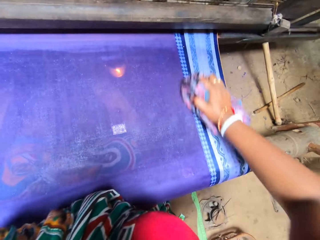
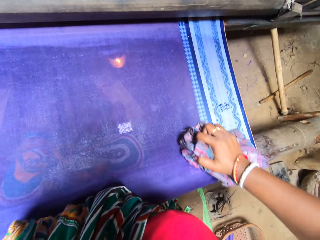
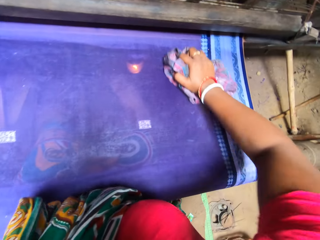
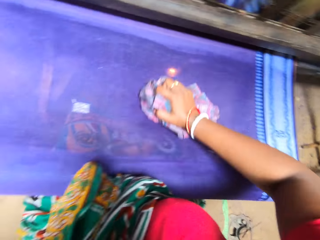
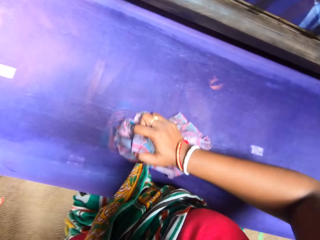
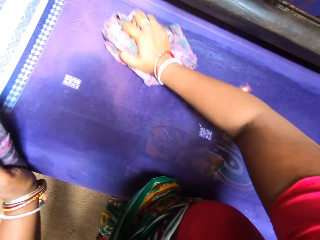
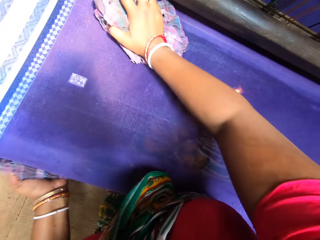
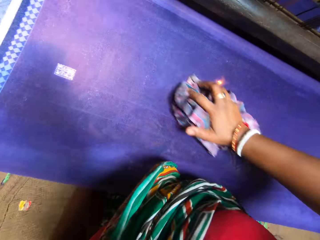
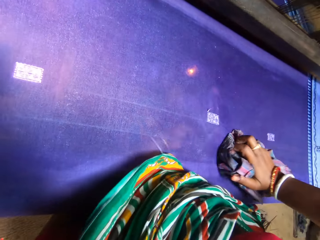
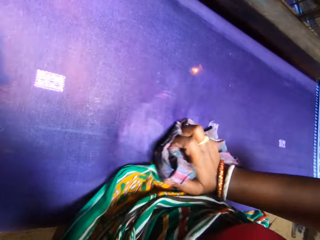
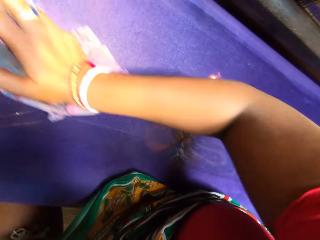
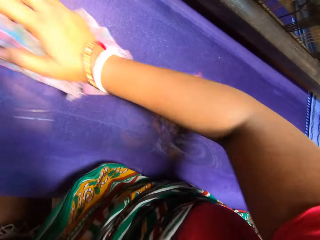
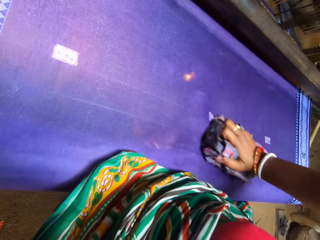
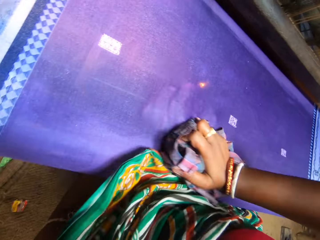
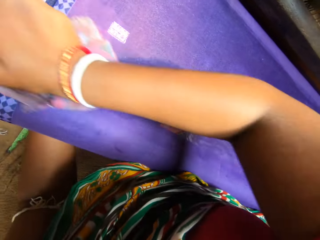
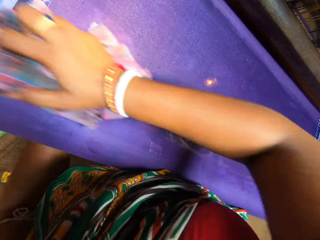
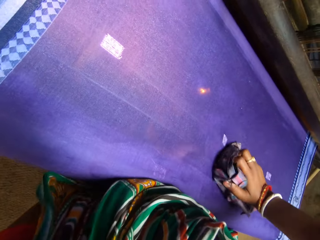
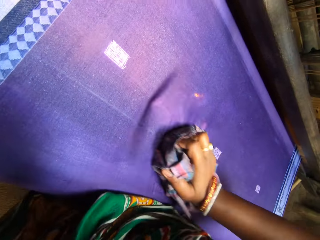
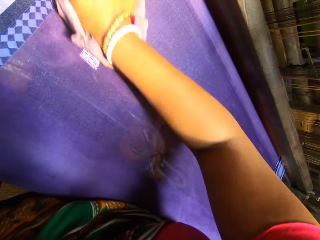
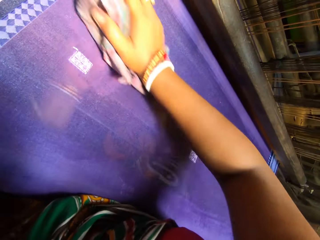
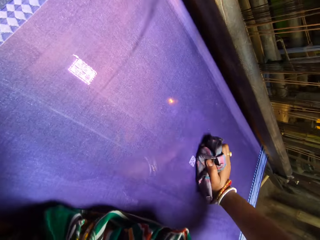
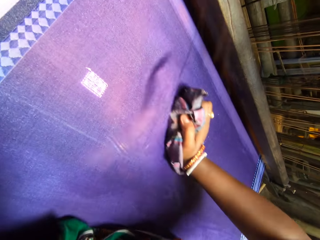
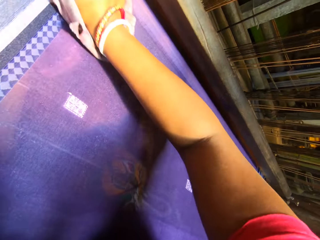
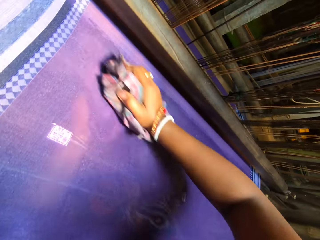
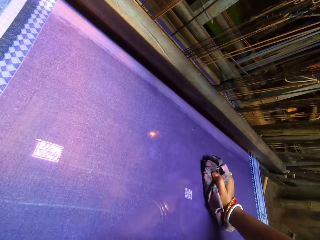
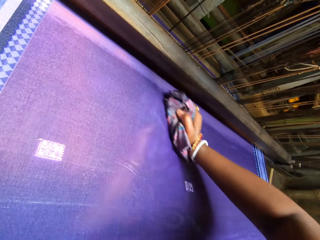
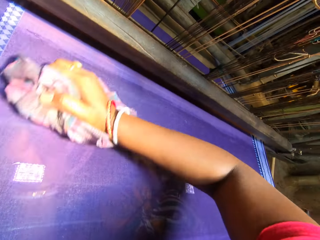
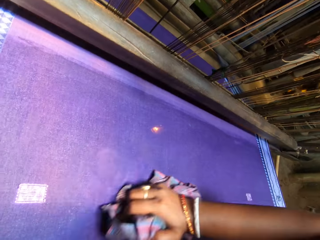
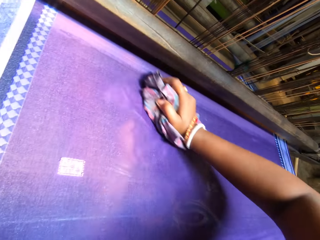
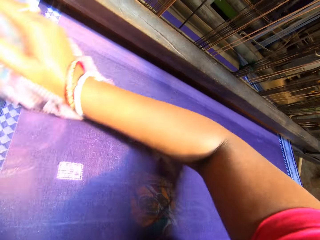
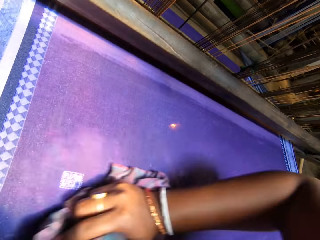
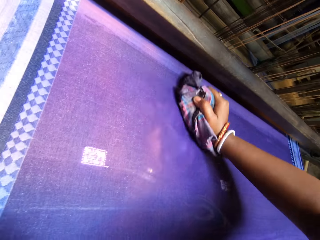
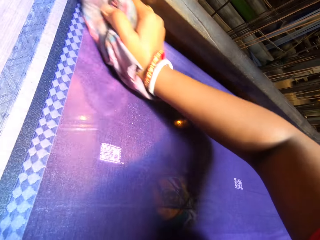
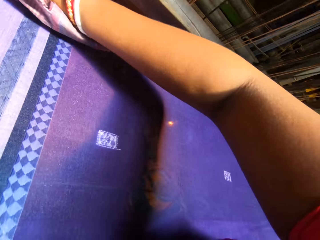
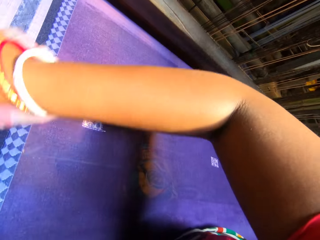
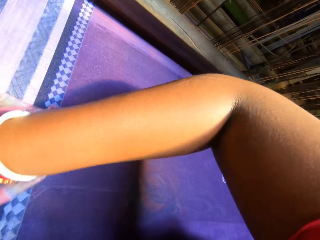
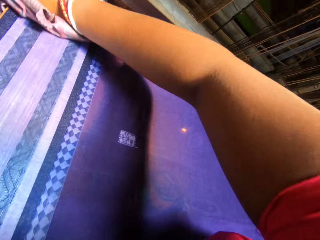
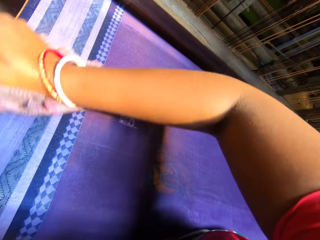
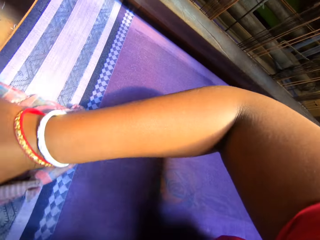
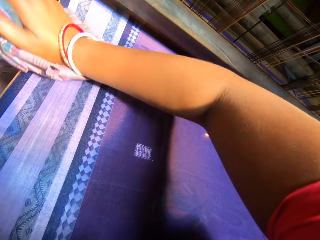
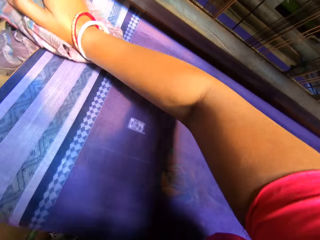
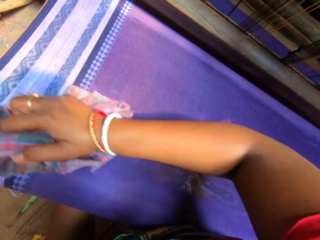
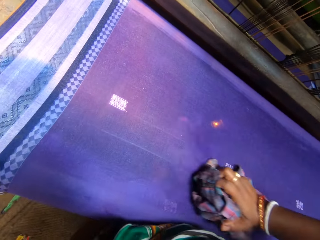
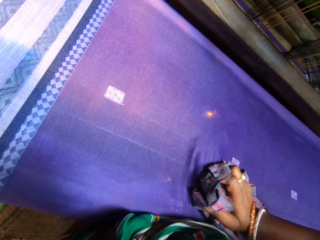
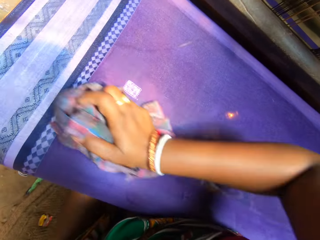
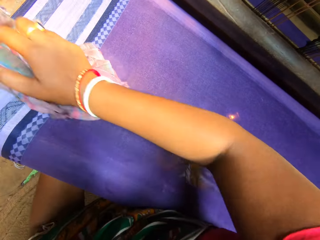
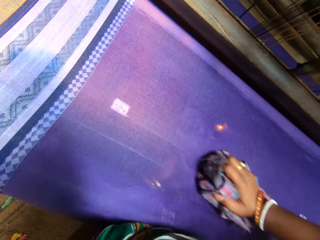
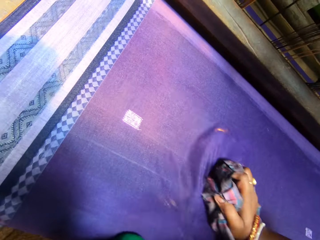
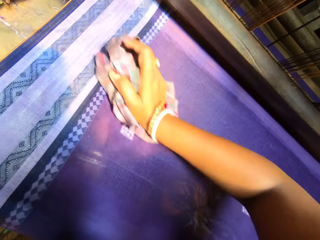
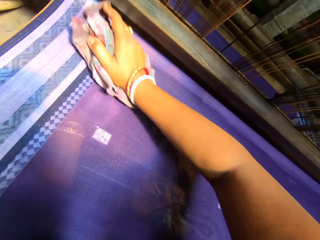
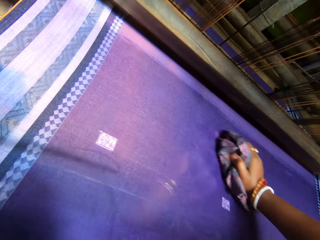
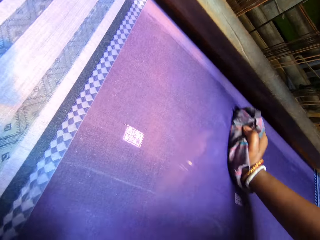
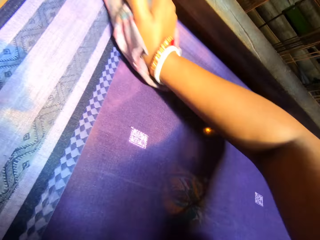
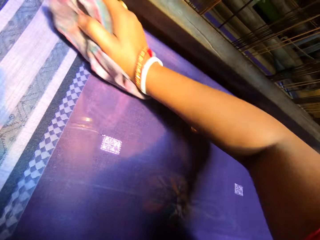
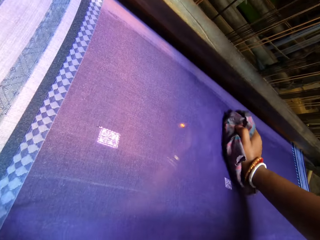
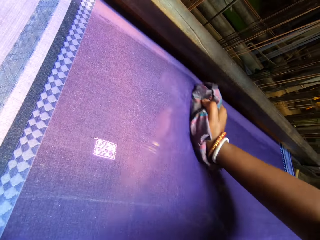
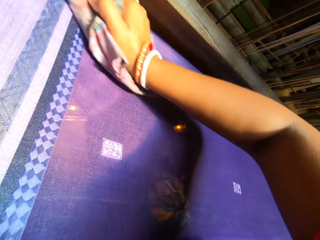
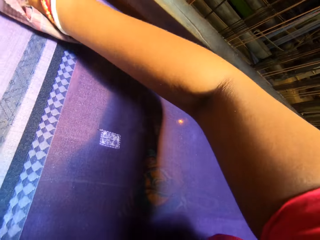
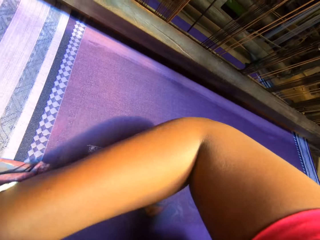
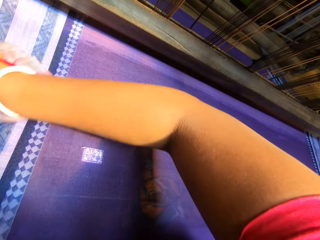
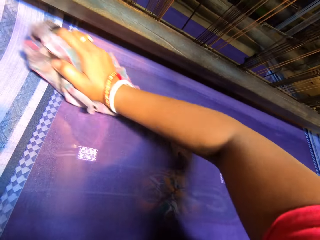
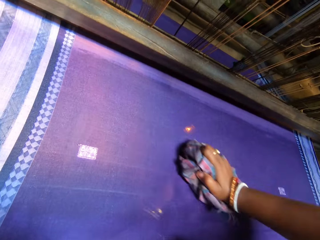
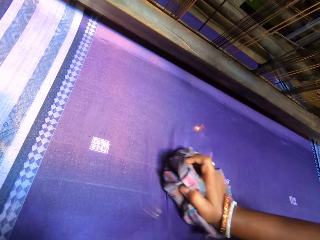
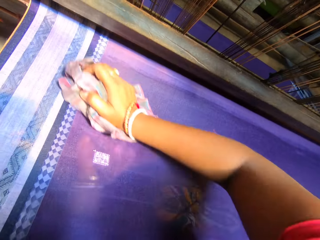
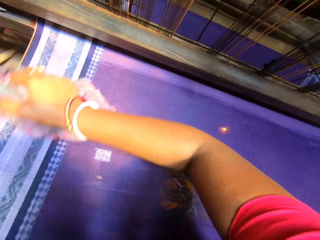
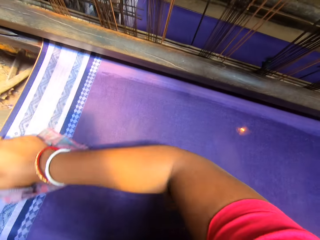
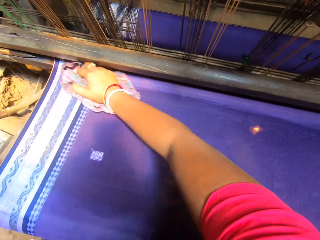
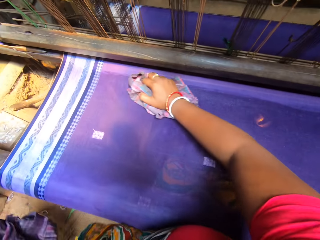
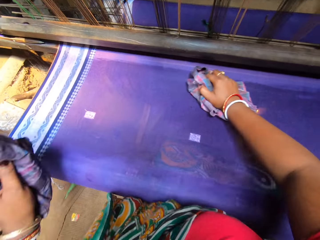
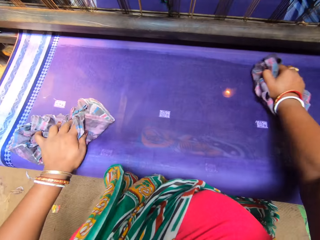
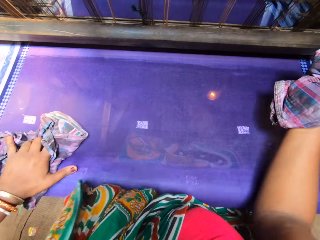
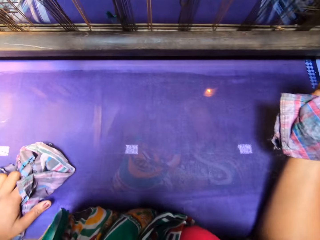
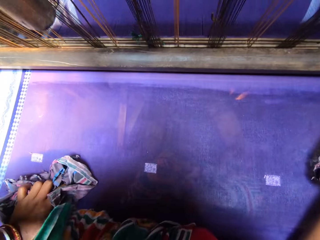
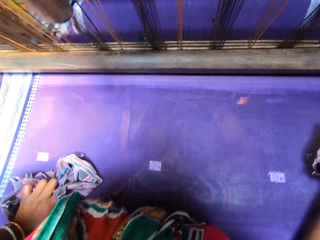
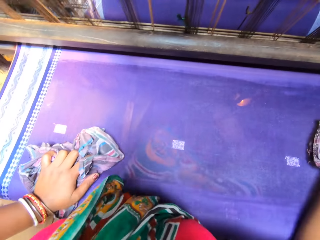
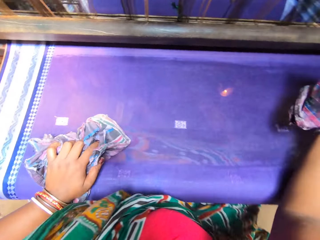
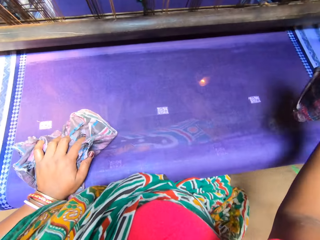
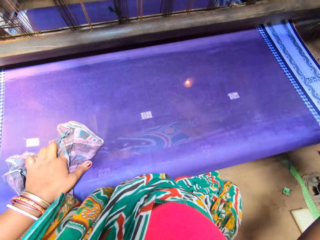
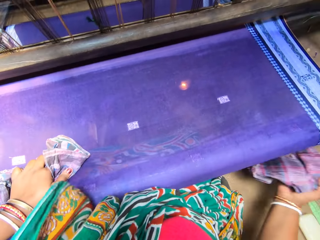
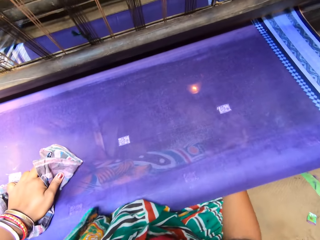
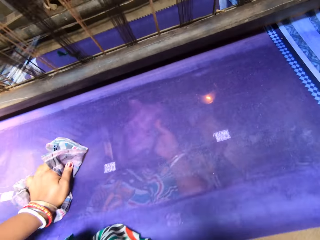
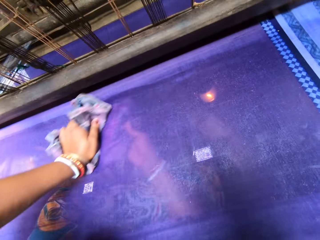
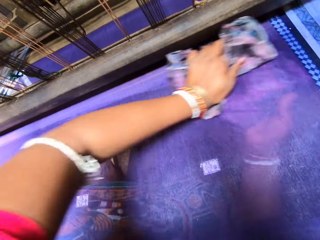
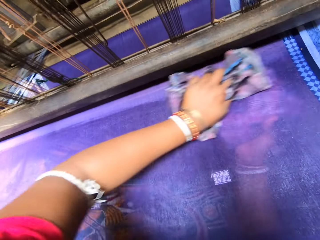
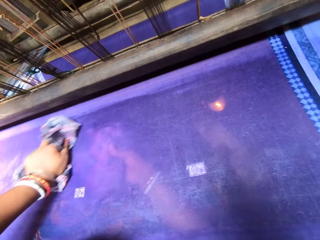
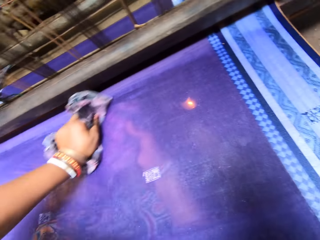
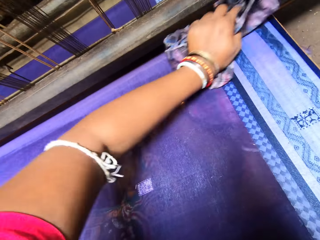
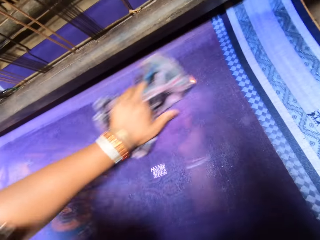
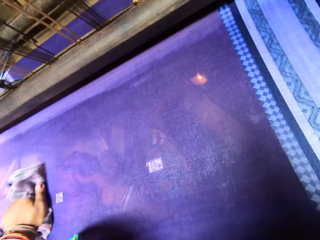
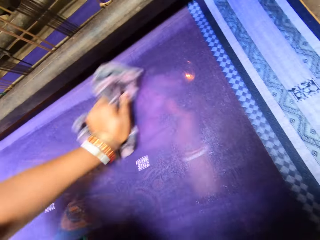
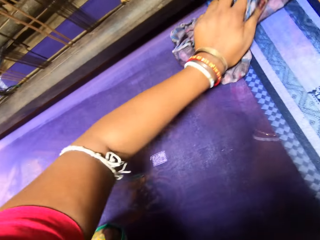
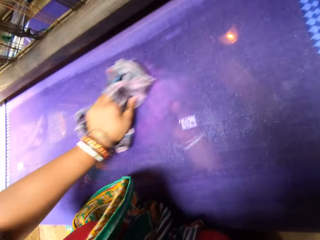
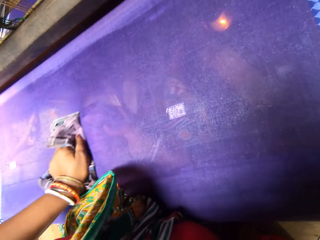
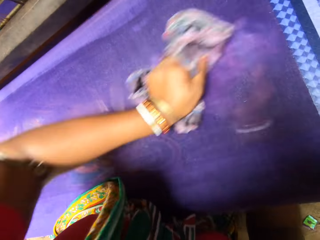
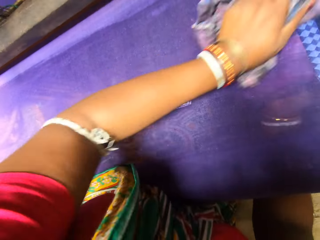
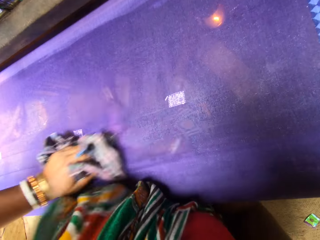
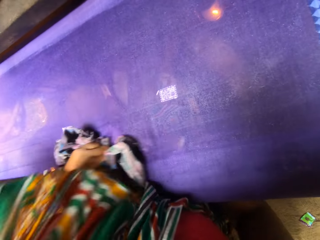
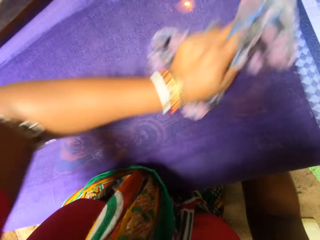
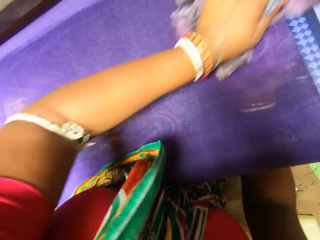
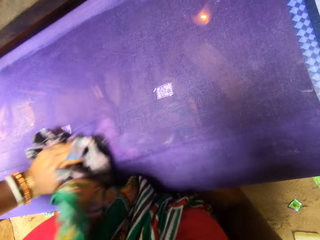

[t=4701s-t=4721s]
The camera wearer wipes the fabric with rags in both hands. She places the rag in her left hand on the fabric. She places her right hand underneath the fabric. She wipes the fabric with rags in both hands.
